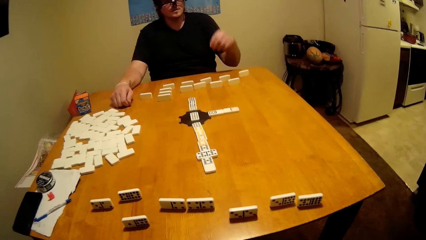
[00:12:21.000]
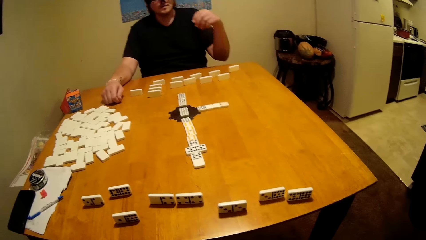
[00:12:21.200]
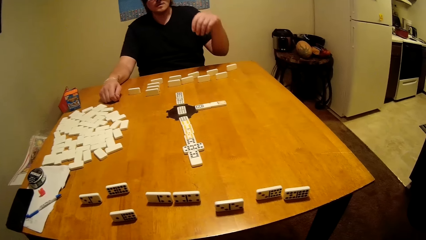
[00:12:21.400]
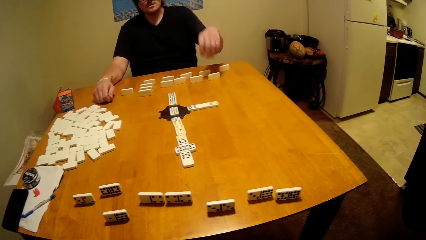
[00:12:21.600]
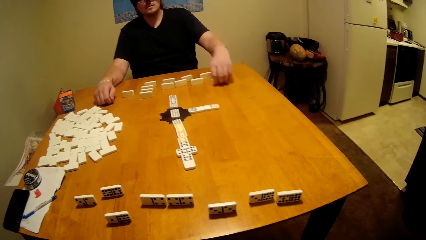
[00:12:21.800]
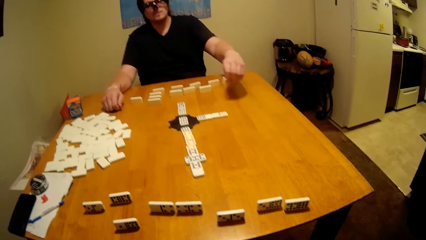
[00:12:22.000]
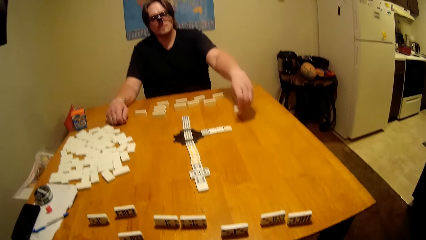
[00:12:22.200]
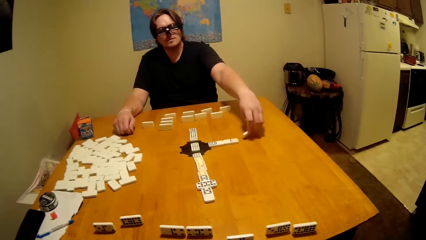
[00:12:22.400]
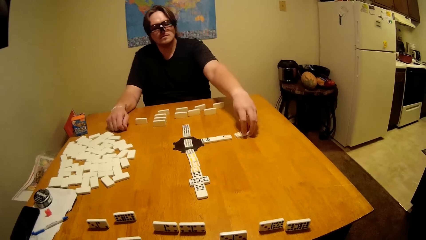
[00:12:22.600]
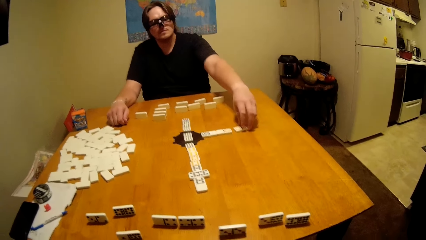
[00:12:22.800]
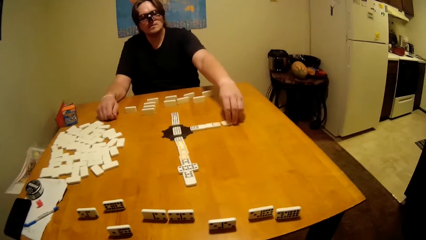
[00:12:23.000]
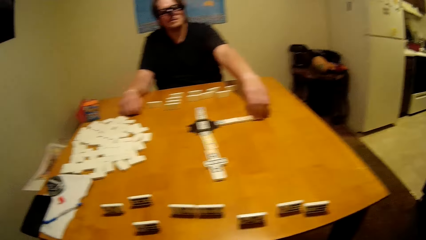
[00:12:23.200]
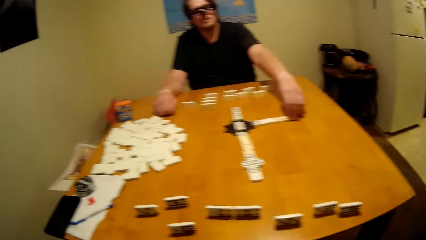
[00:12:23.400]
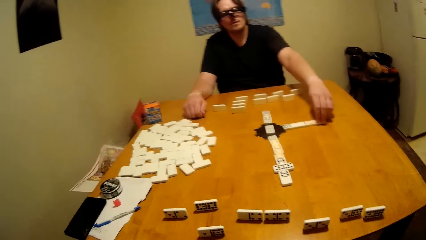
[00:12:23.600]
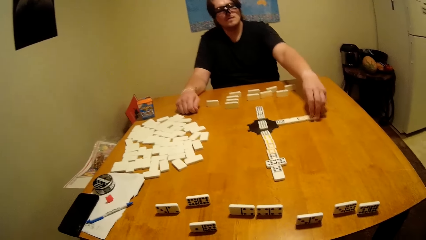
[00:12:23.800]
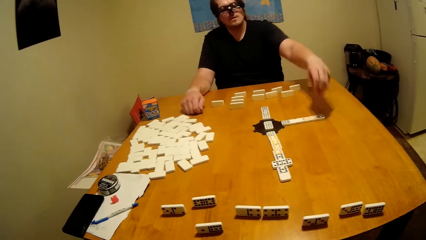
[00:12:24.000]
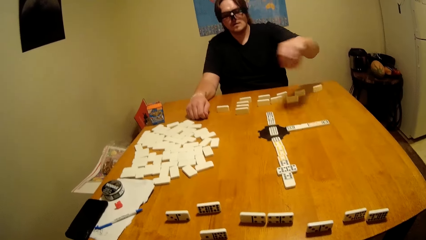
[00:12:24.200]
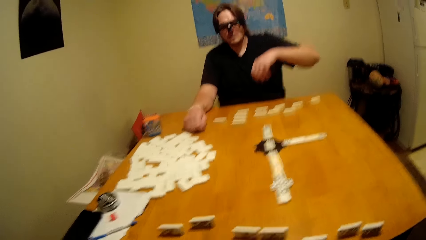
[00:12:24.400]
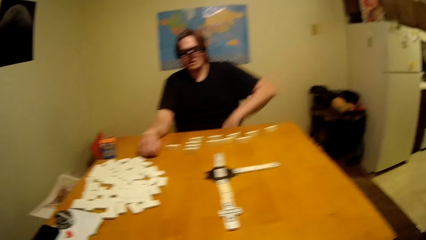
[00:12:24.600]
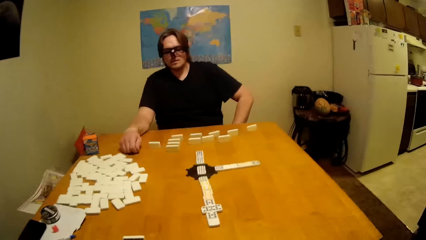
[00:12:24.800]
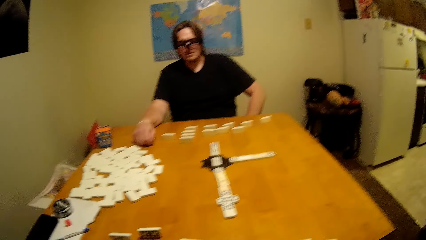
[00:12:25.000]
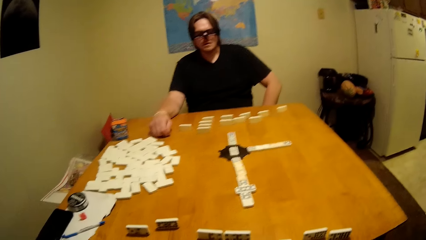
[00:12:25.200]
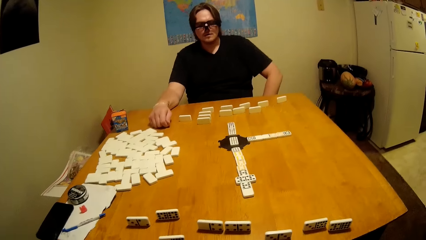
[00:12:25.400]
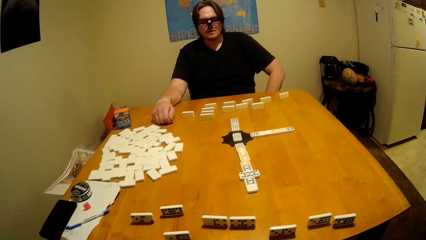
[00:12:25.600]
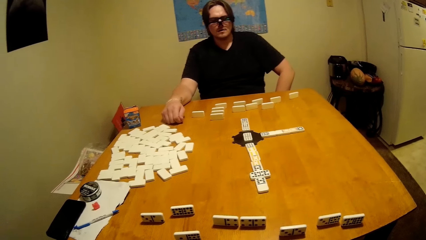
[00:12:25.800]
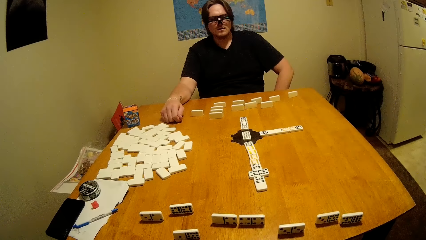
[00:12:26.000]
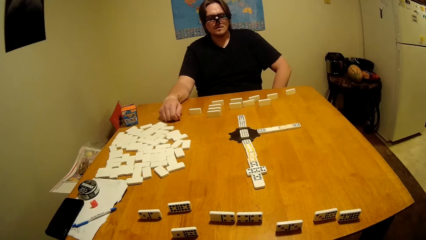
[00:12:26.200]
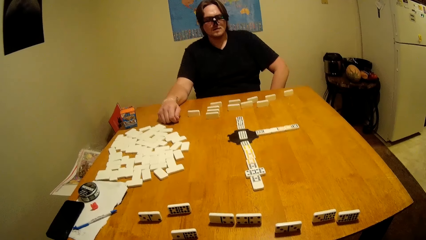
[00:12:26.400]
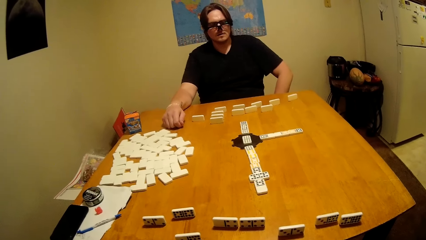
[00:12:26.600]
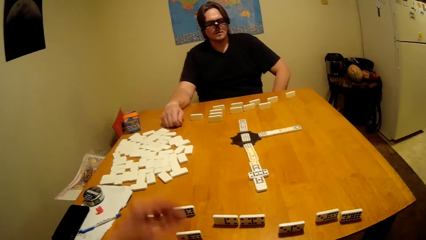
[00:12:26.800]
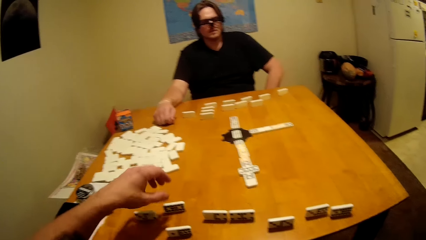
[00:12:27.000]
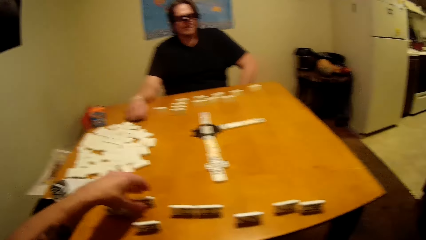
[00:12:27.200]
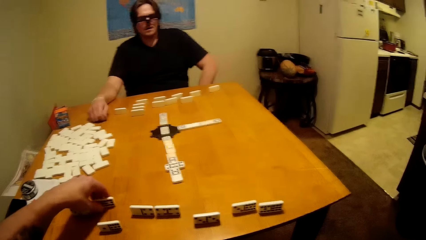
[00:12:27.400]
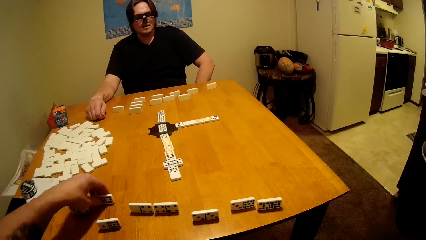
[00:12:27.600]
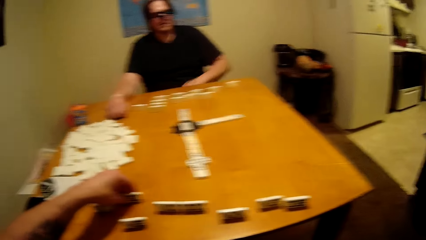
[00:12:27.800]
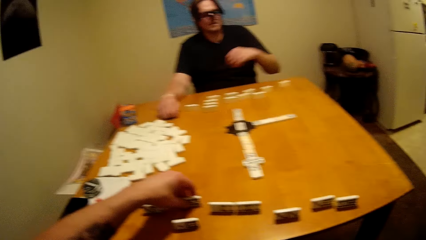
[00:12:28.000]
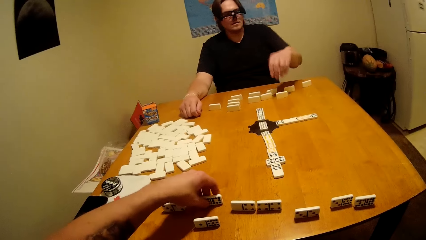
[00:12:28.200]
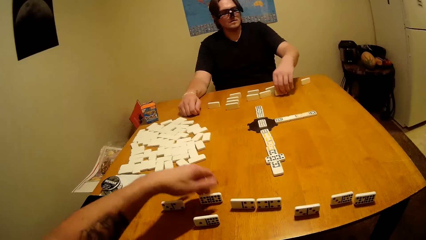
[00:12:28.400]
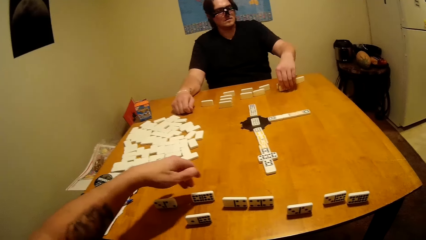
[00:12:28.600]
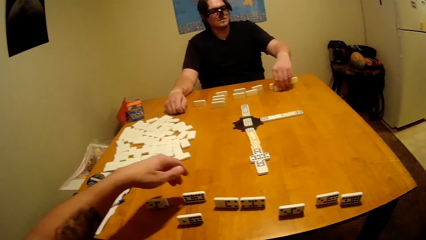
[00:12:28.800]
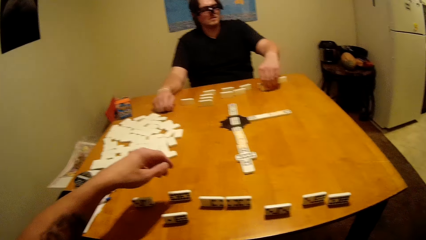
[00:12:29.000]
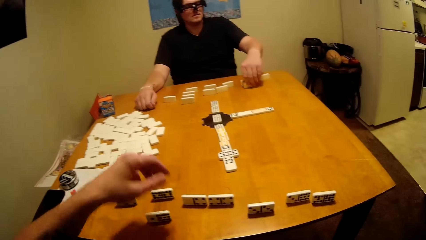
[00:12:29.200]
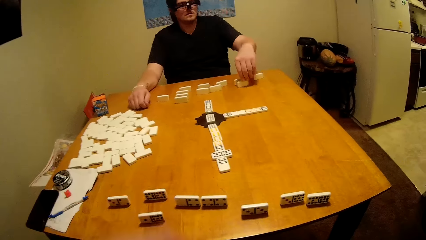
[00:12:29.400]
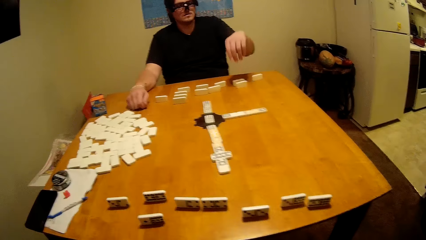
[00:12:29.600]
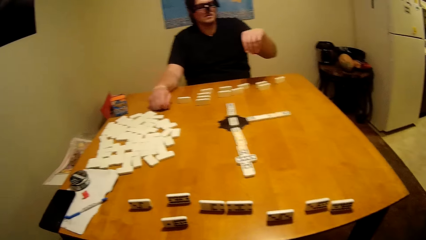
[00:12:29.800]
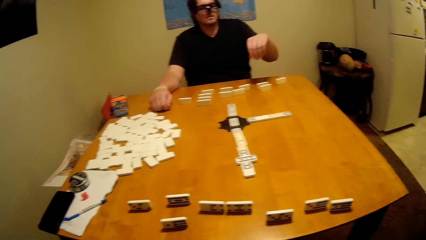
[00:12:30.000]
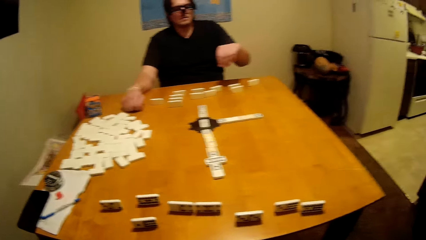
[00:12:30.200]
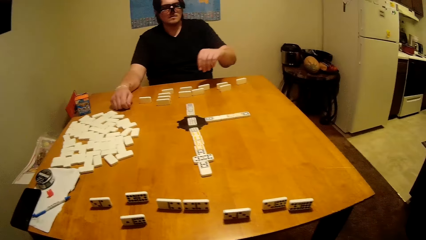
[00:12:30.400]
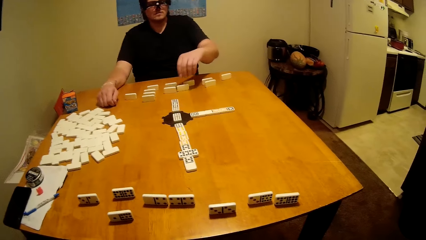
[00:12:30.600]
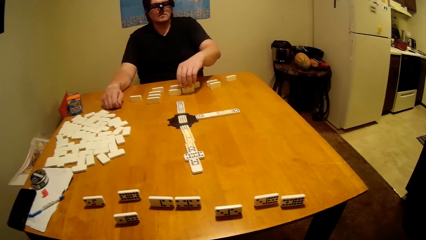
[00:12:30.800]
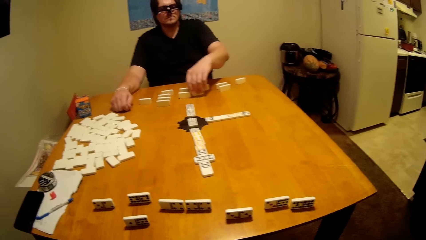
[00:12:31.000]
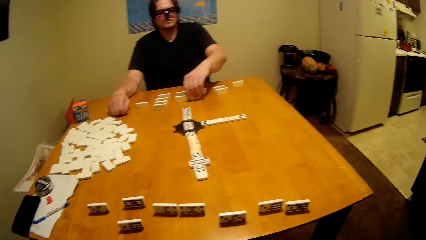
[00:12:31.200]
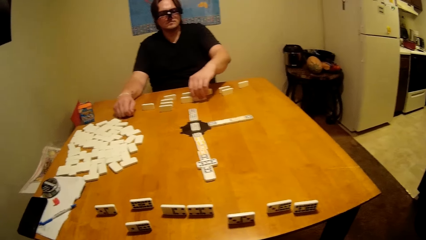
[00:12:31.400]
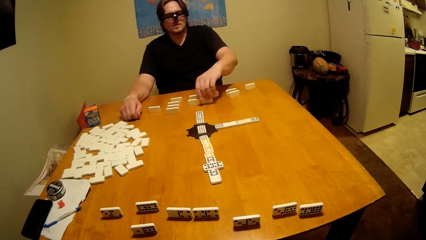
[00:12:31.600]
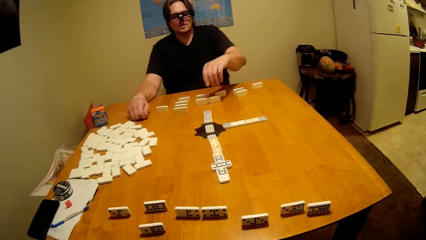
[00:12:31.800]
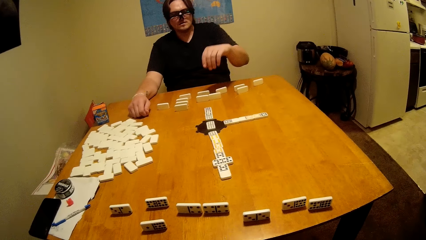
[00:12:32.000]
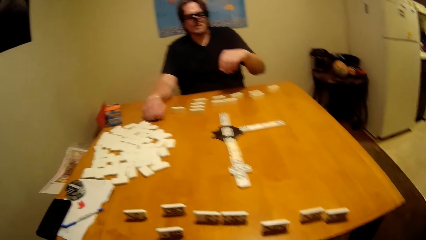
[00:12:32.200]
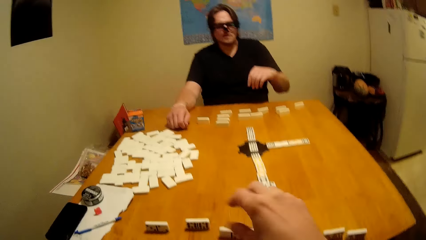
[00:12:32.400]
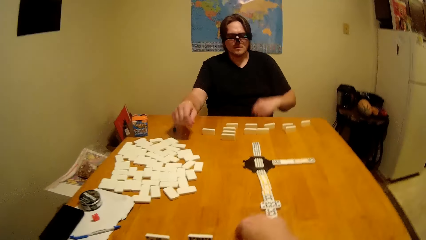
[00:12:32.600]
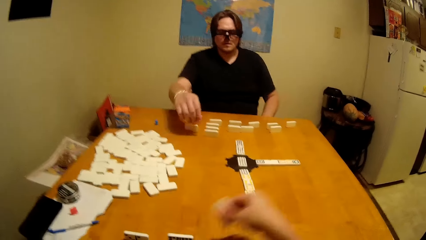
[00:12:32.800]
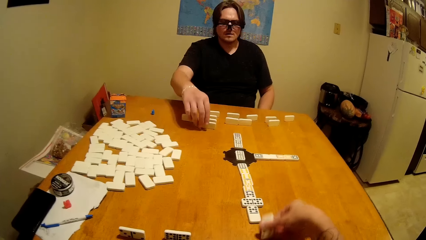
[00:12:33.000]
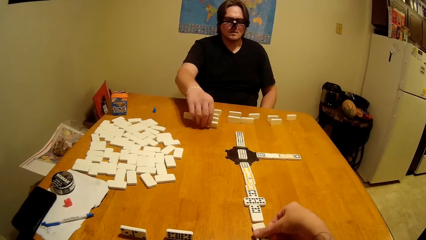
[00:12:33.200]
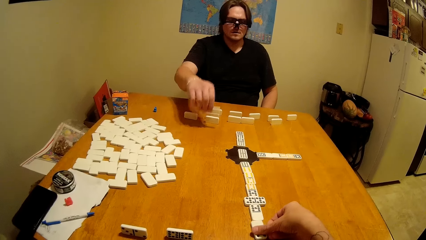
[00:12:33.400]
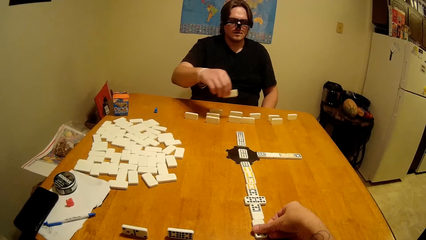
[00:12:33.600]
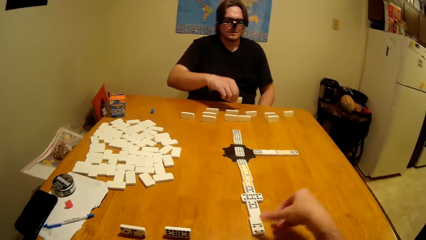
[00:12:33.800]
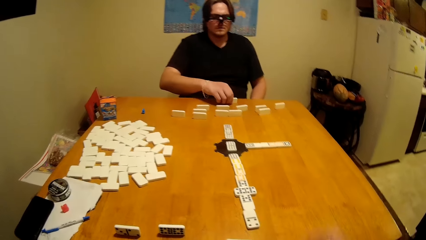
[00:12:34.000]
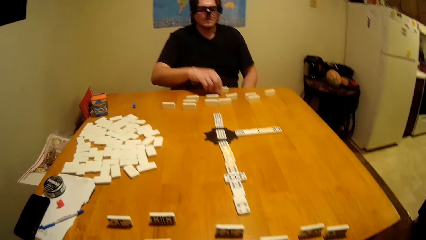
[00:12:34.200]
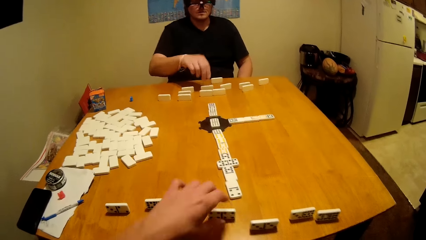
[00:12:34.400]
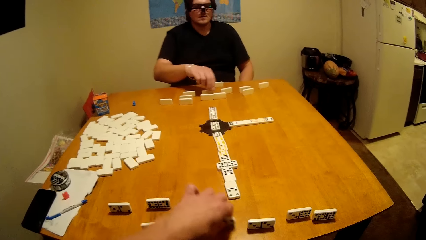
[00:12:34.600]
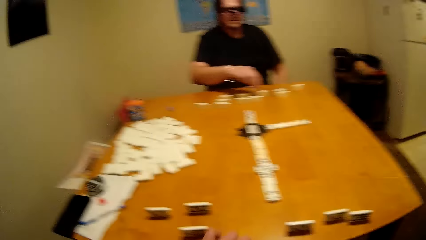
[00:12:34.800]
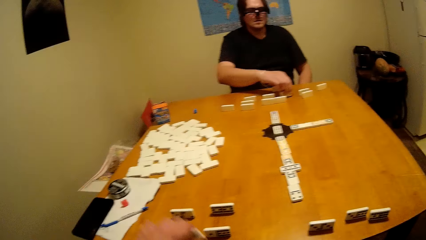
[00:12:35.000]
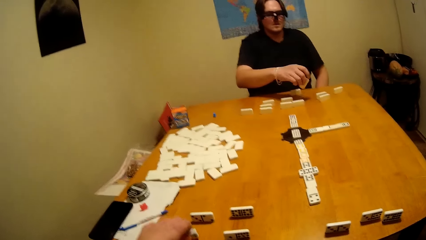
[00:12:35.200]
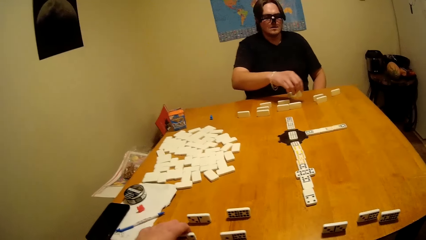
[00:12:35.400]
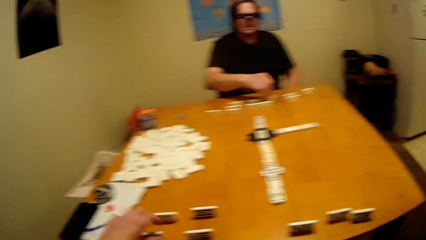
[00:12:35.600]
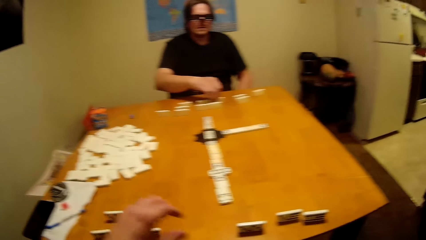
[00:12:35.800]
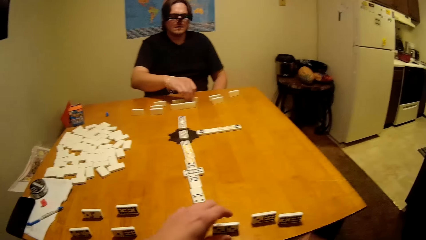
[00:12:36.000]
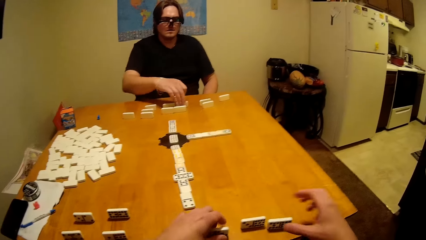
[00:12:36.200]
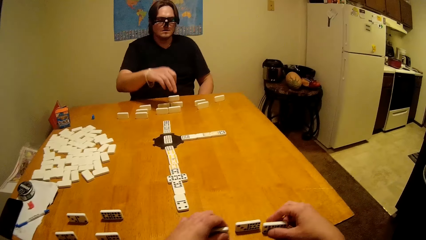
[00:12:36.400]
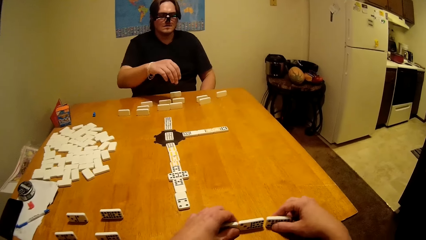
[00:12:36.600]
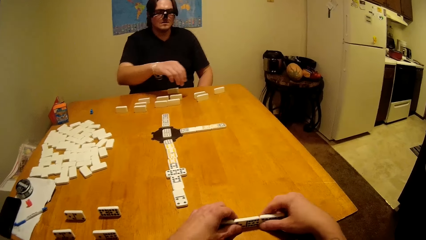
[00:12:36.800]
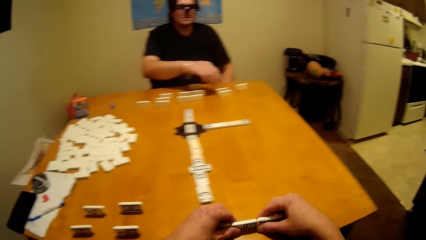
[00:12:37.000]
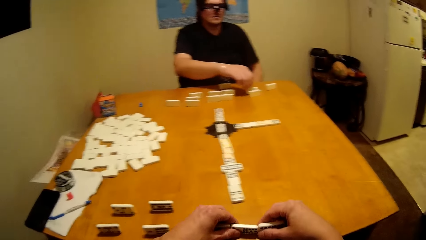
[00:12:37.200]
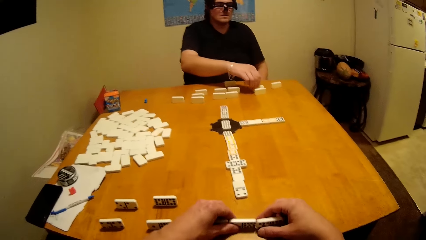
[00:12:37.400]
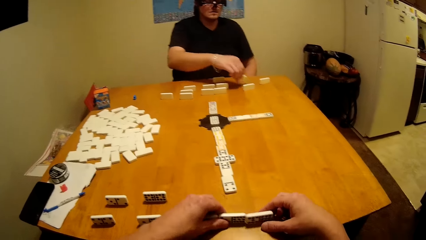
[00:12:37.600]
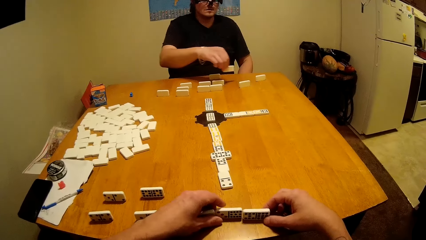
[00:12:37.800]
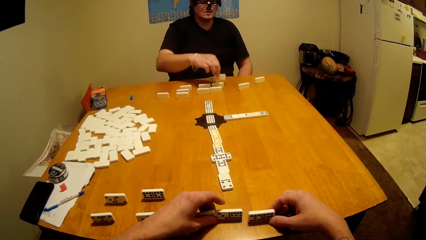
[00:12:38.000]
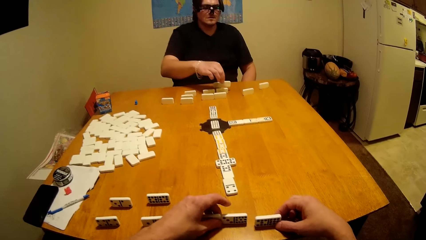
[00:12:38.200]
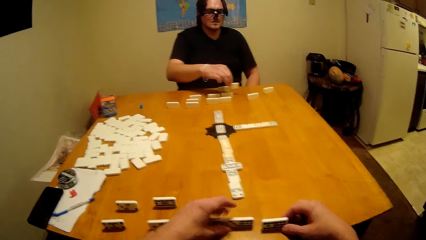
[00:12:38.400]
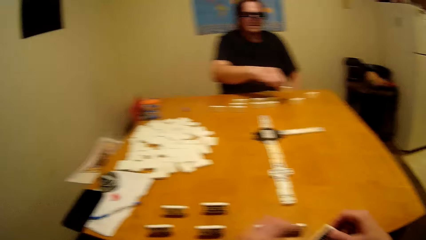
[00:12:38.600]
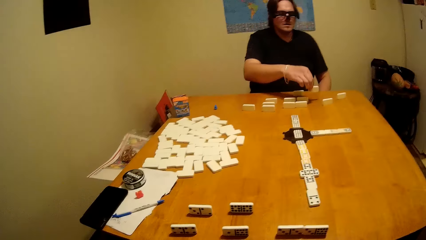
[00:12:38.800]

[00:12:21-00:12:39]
A person plays the dominoes game. The camera wearer plays the dominoes game. The camera wearer and the person arrange their pieces.
